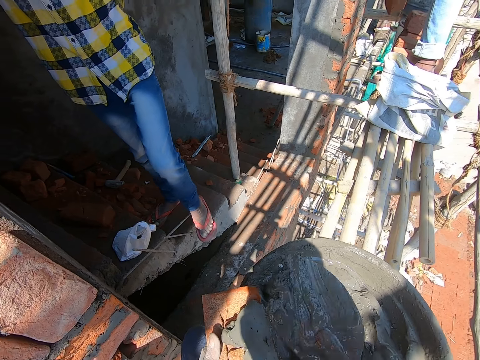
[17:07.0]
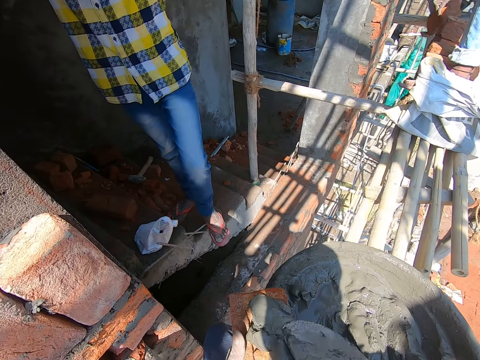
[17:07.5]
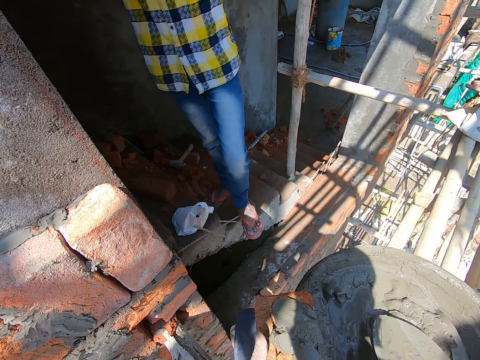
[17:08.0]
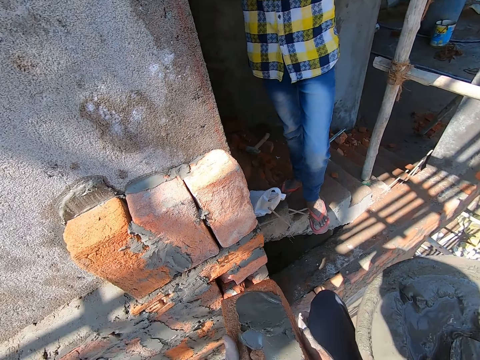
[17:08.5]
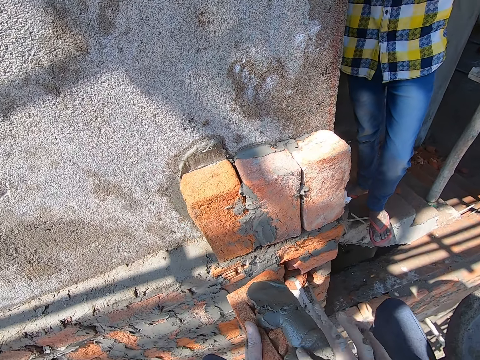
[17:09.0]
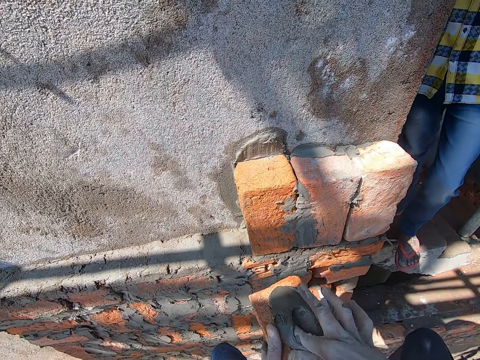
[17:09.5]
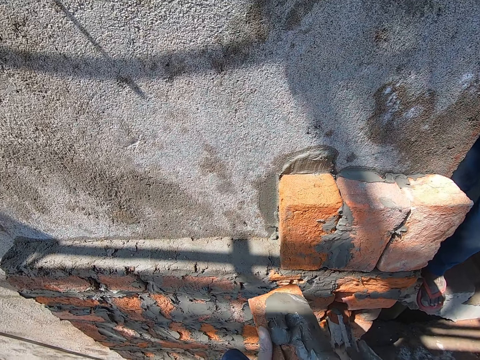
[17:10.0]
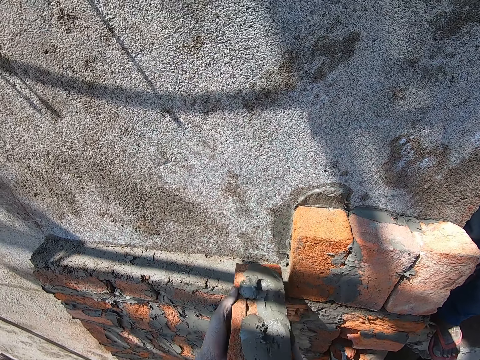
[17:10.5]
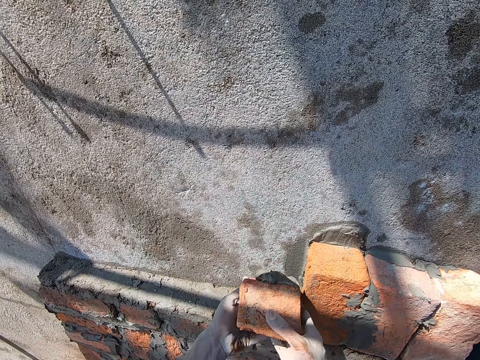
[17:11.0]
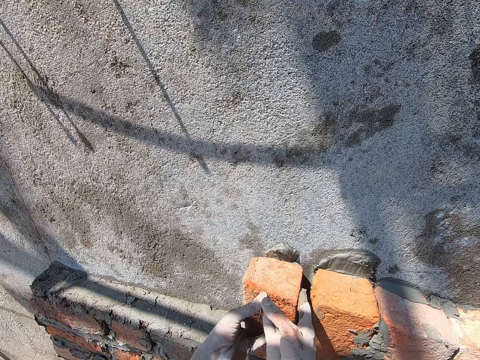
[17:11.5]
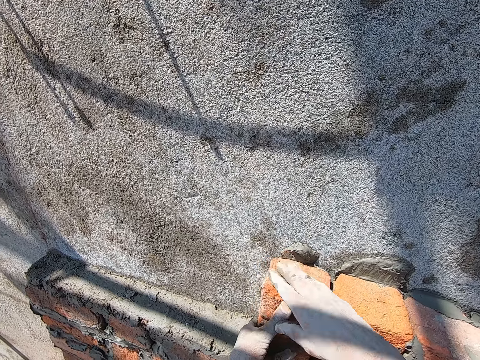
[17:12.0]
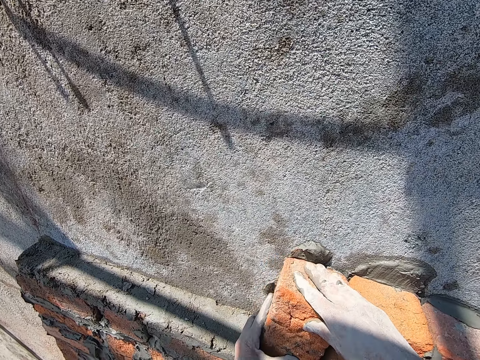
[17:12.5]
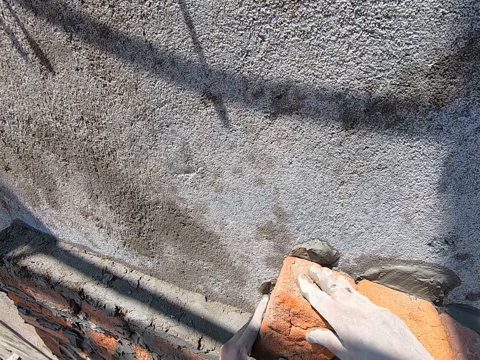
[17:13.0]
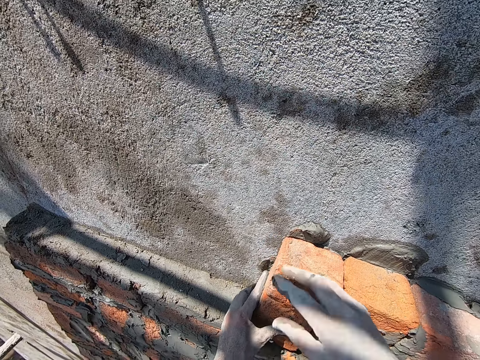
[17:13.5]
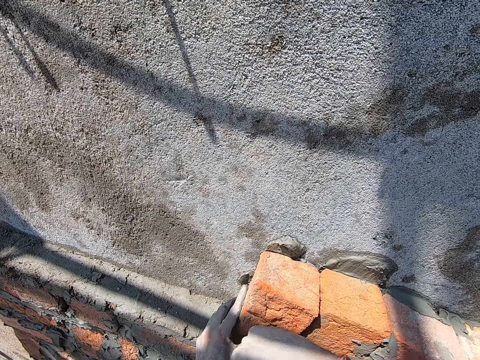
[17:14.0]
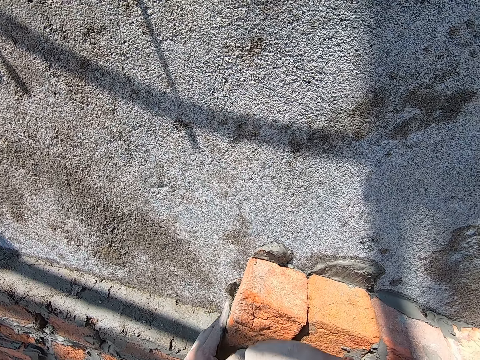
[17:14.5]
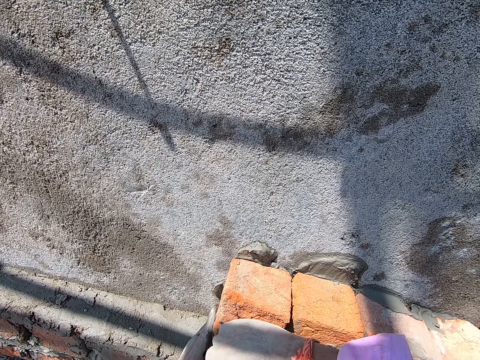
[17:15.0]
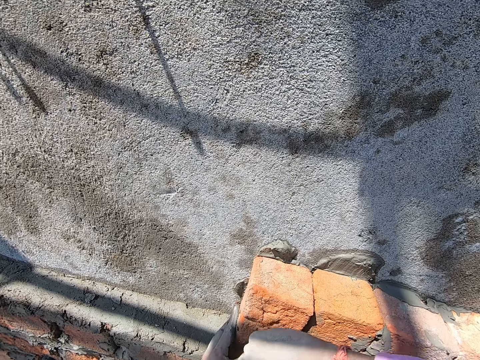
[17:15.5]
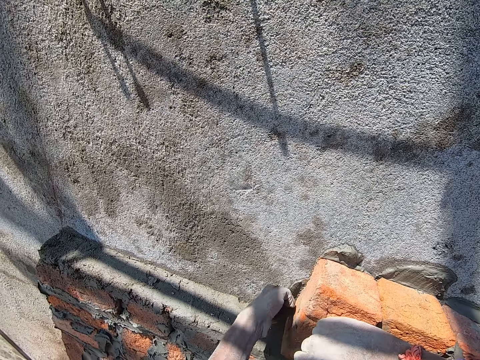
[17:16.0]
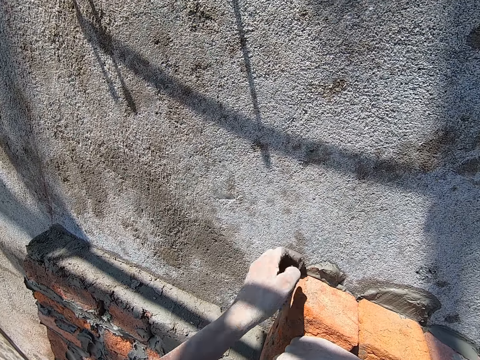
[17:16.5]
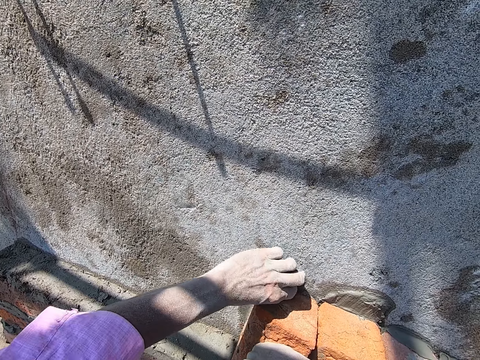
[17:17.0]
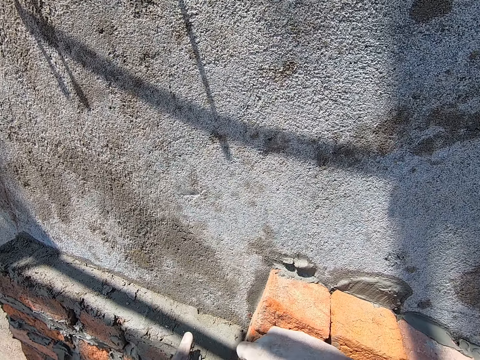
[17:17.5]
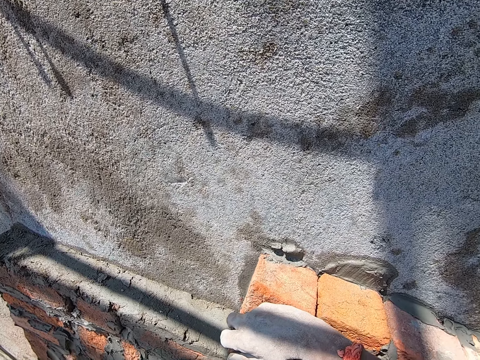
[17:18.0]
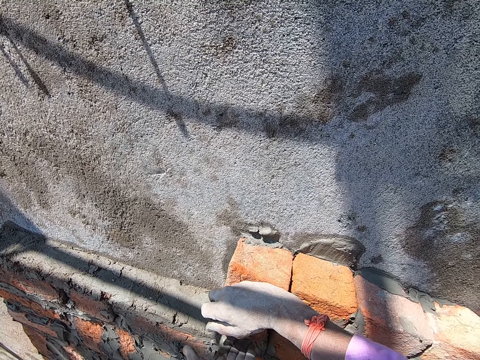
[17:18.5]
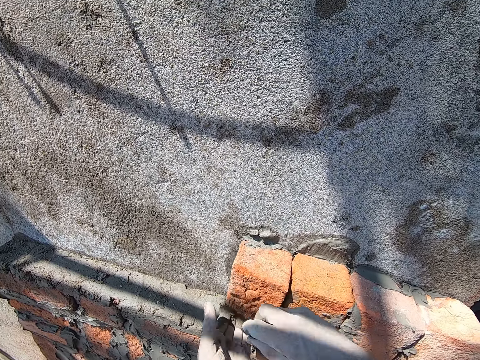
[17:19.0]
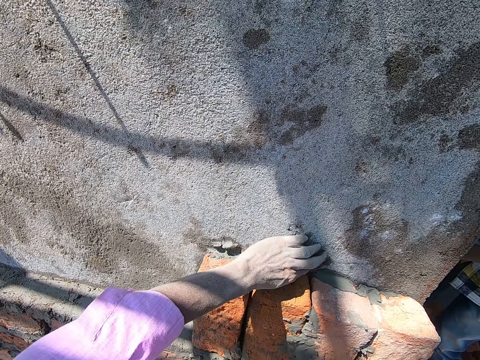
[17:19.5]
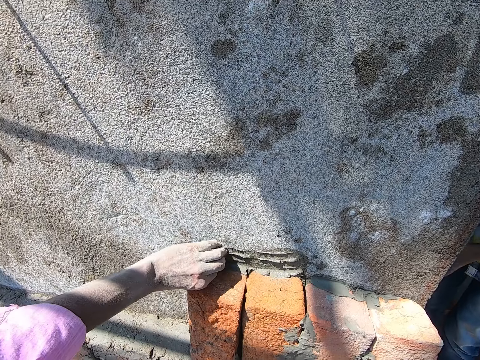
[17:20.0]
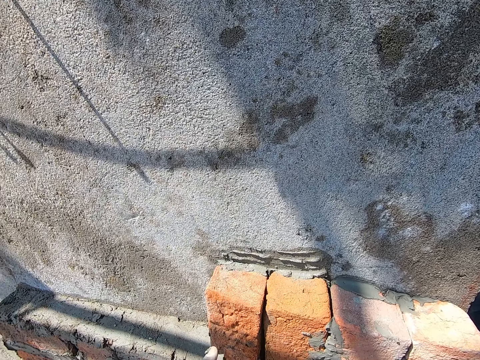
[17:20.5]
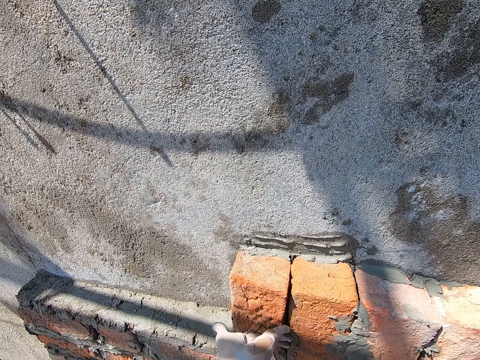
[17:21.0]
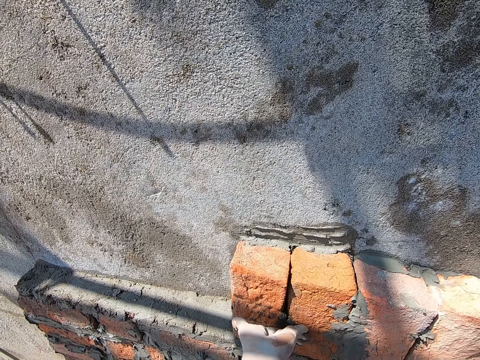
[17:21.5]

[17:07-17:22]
The camera wearer pours the cement mix on the brick with the trowel in his right hand. He places the trowel in the mortar bowl. He spreads the cement mix on the brick with his right index finger. He touches the mortar on the brick. He places the brick on the wall with his hands. He hits the brick on the wall with his right hand. He spreads the cement mix on the brick with his left index finger. He takes mortar by hand.

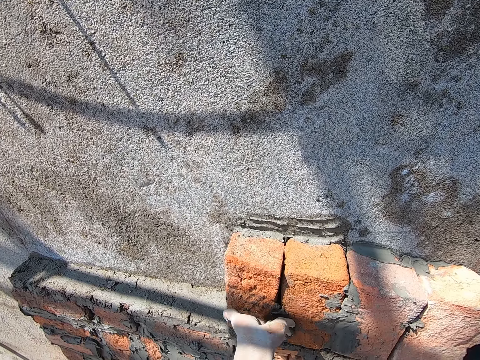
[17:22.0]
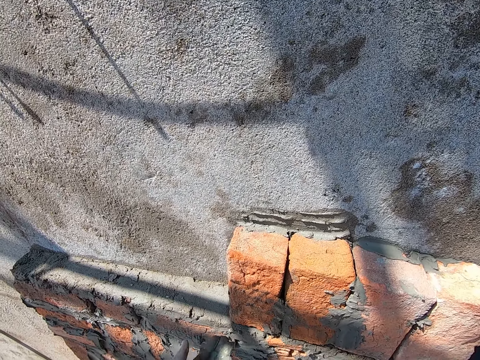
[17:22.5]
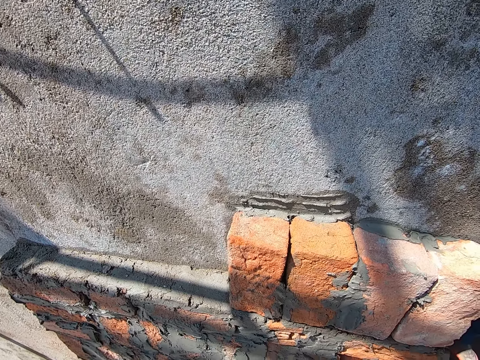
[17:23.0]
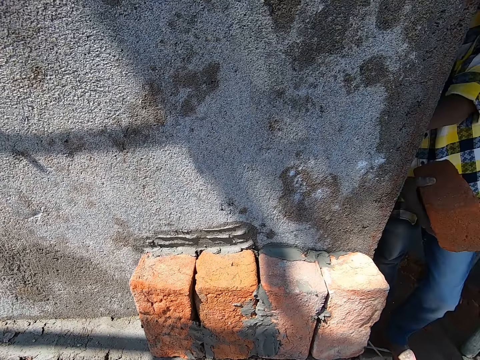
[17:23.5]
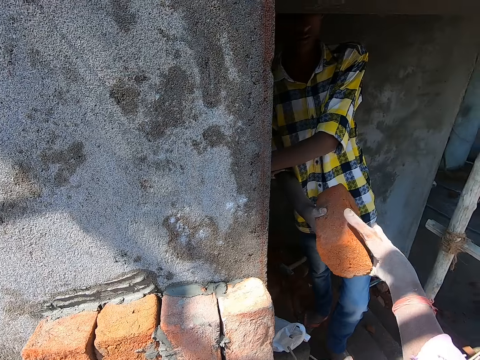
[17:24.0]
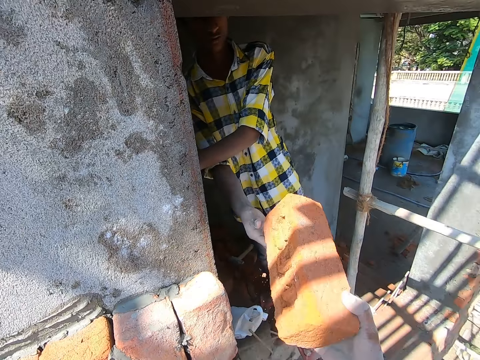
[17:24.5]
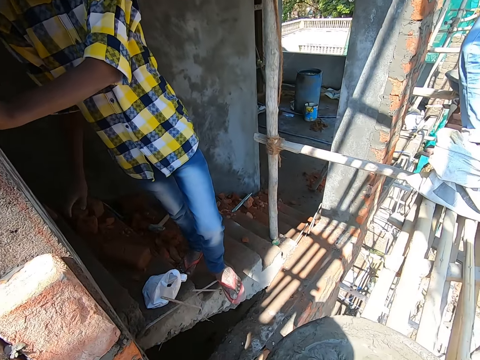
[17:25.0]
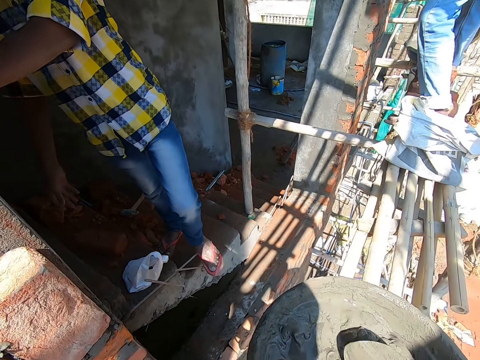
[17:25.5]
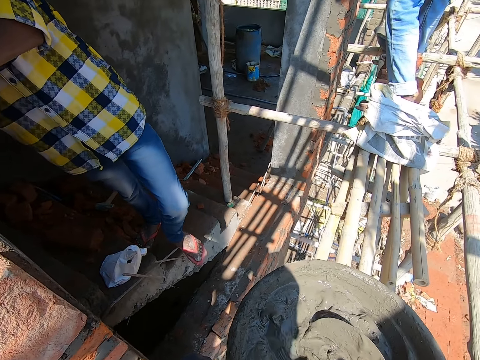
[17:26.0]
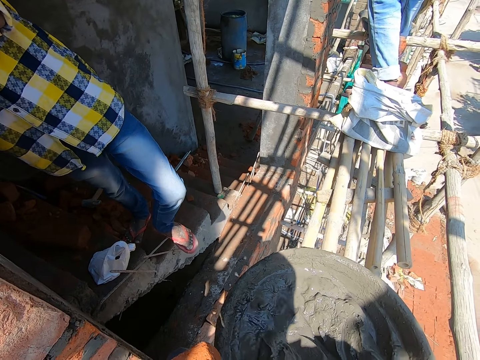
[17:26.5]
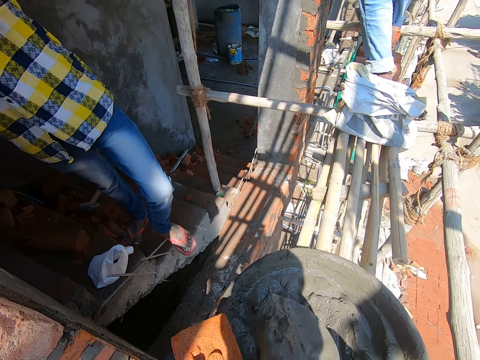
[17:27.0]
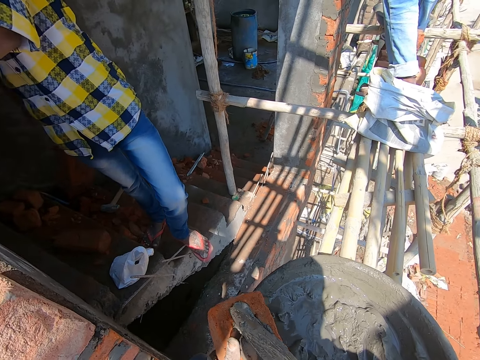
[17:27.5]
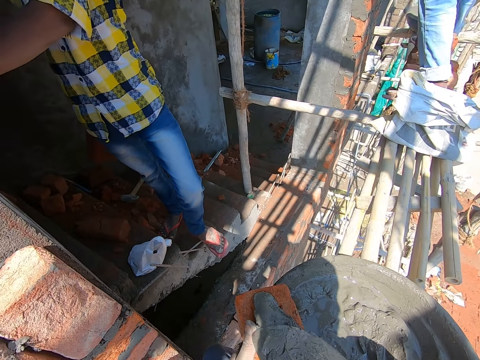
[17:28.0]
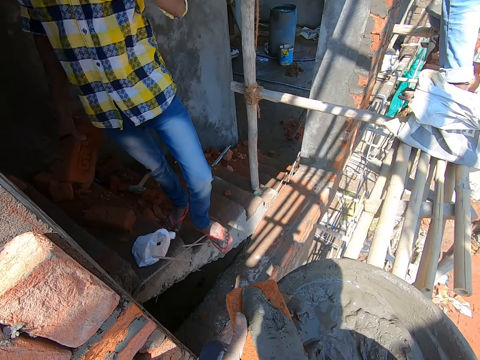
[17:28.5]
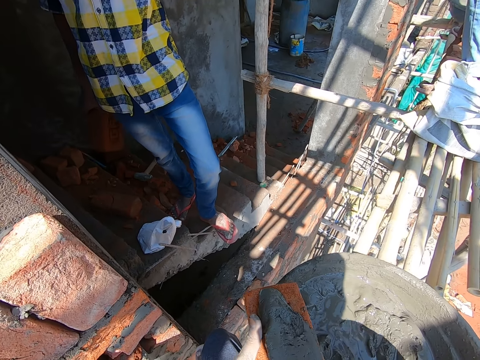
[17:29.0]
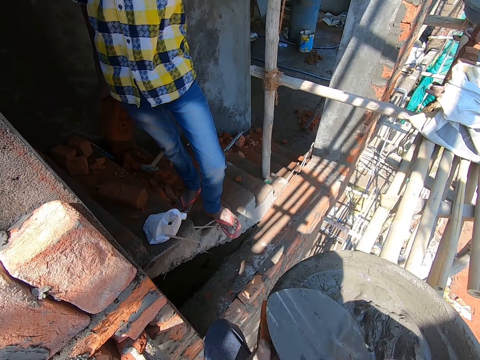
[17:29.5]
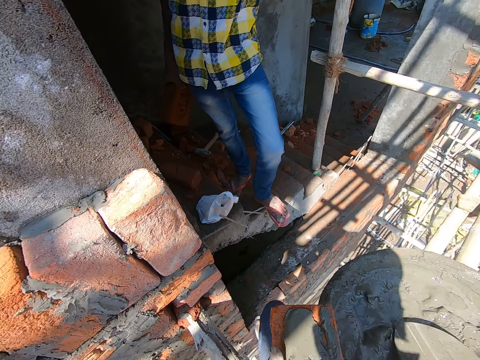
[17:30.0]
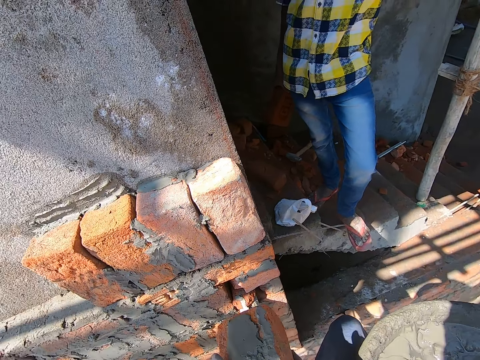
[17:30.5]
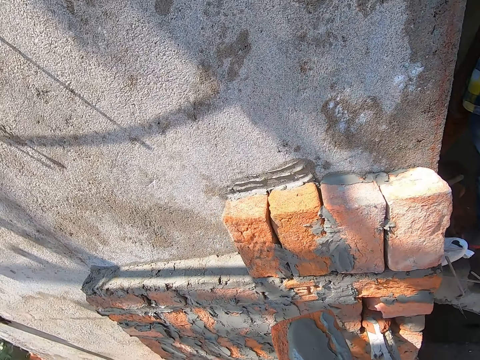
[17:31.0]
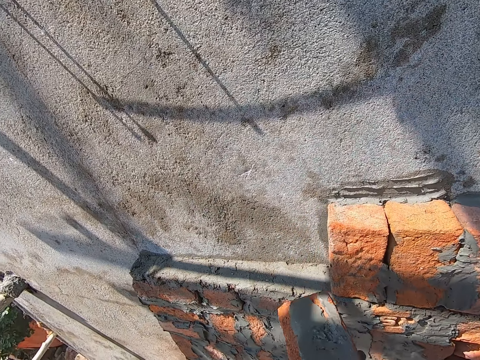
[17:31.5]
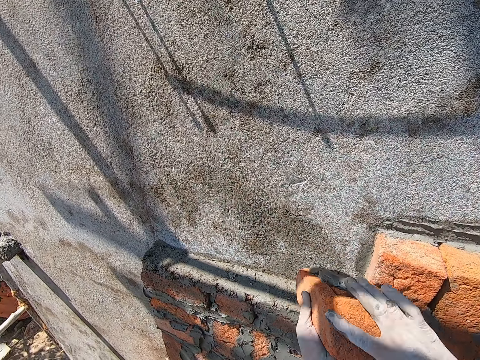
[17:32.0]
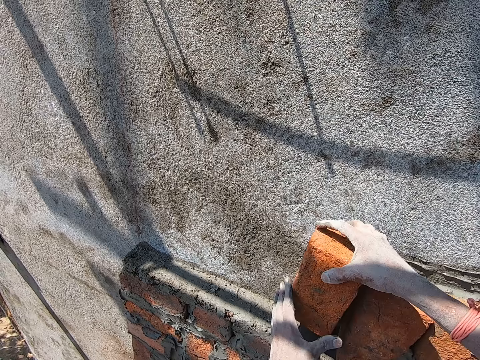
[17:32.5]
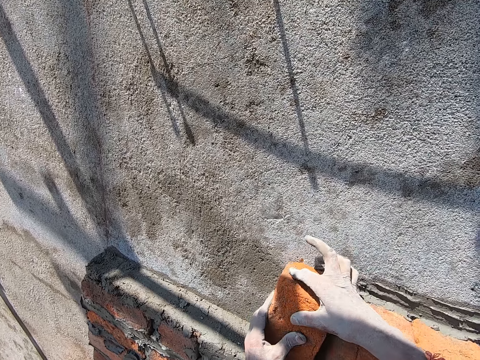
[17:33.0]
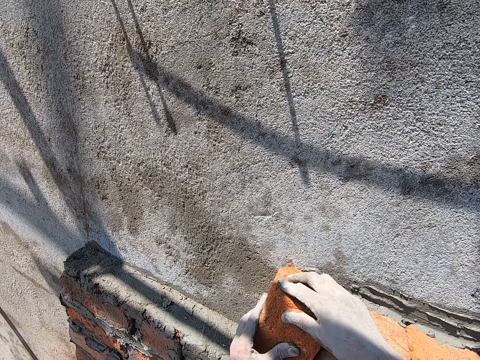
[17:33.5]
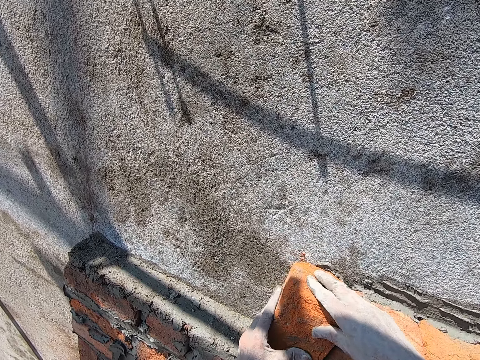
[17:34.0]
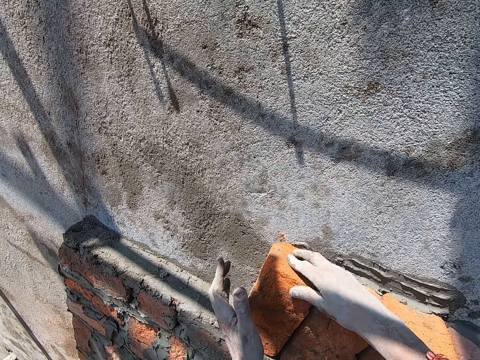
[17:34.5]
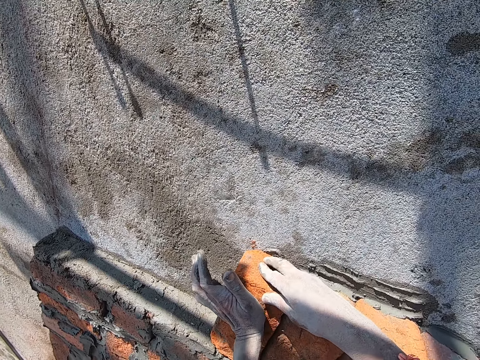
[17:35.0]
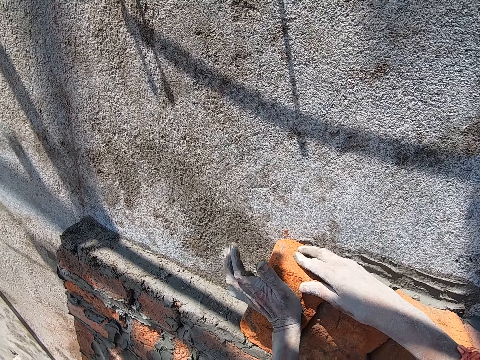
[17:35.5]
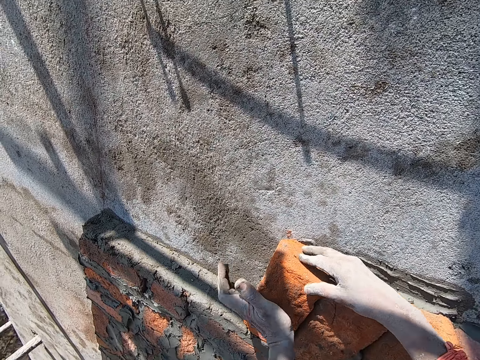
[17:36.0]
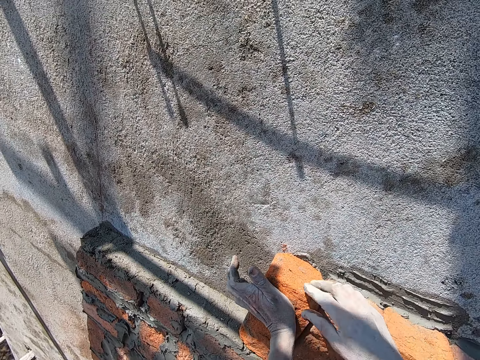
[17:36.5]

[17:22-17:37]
The camera wearer takes a brick from a man with his right hand. The man hands the camera wearer the brick. The camera wearer takes a trowel. He scoops cement mix from the bowl with the trowel in his right hand. He pours the cement mix on the brick with the trowel in his right hand. The man holds a brick with his right hand. The camera wearer spreads the cement mix on the brick with the trowel in his right hand. He drops the trowel on the mortar bowl. He moves a brick to the wall. He places the brick on the wall with his hands. He hits the brick on the wall with his left hand.
